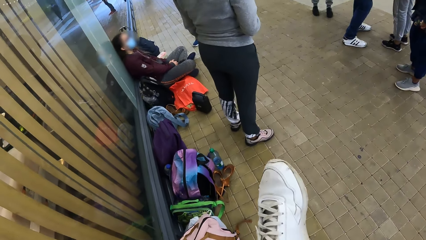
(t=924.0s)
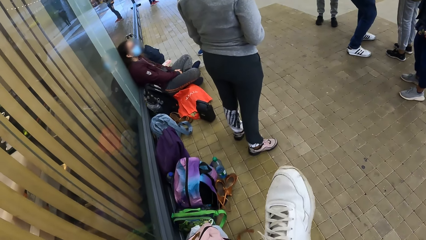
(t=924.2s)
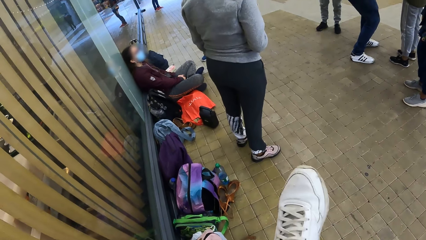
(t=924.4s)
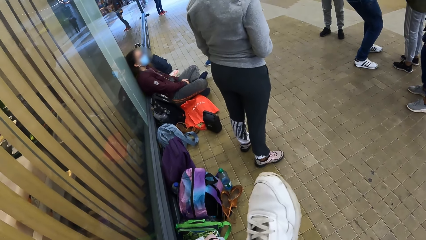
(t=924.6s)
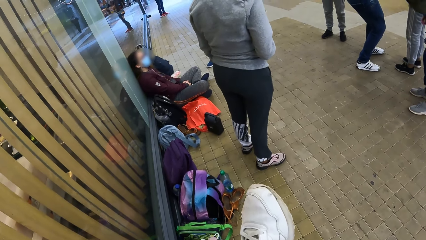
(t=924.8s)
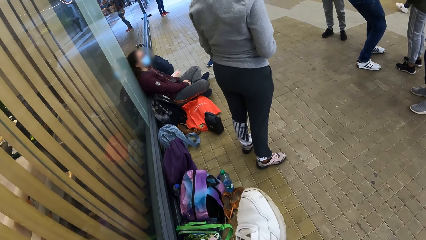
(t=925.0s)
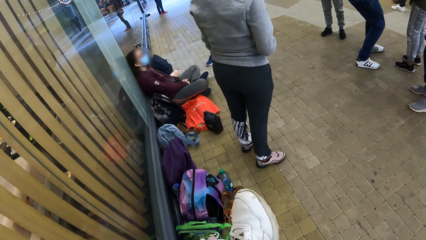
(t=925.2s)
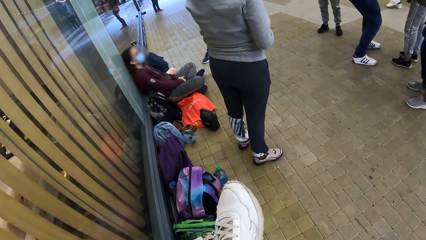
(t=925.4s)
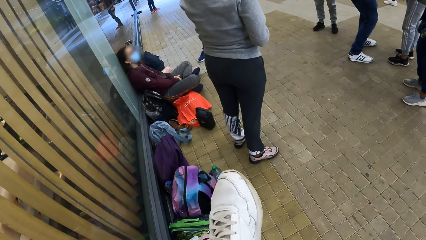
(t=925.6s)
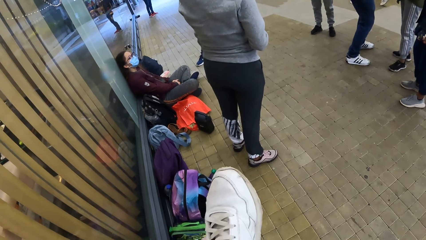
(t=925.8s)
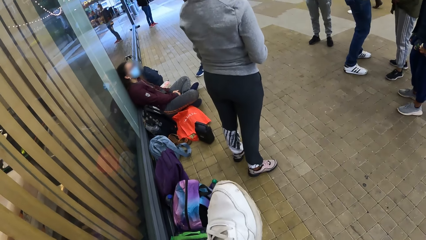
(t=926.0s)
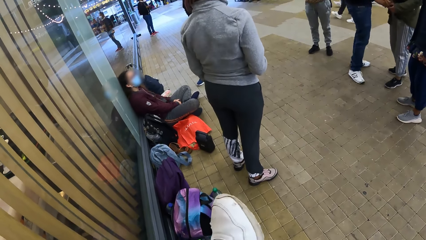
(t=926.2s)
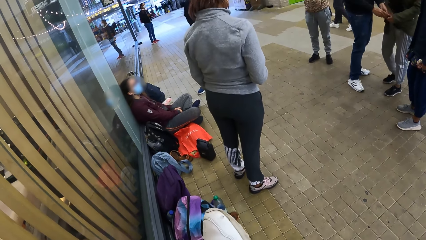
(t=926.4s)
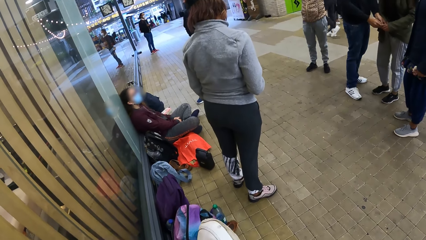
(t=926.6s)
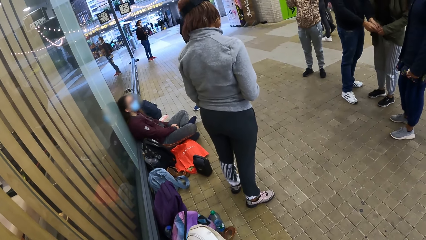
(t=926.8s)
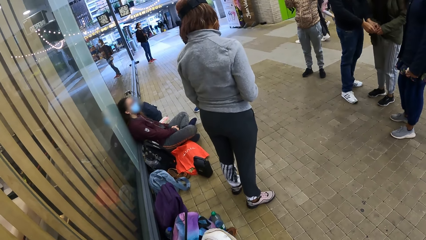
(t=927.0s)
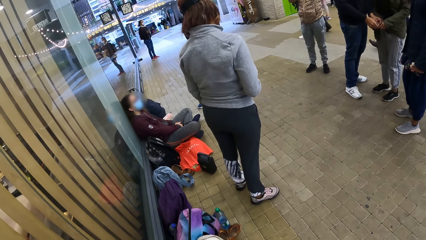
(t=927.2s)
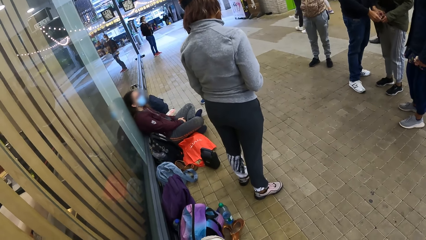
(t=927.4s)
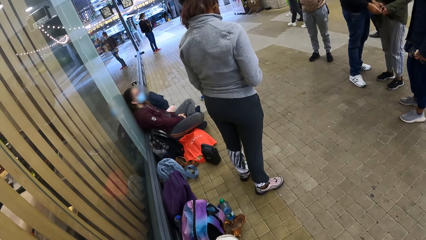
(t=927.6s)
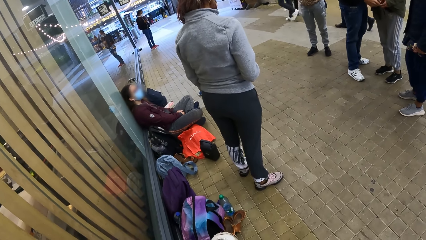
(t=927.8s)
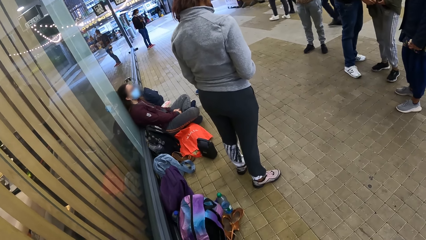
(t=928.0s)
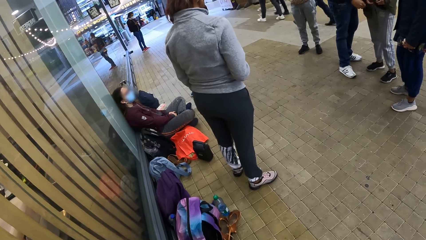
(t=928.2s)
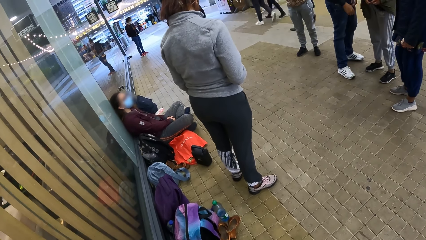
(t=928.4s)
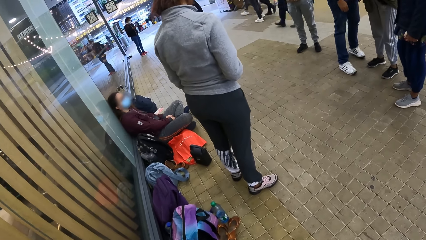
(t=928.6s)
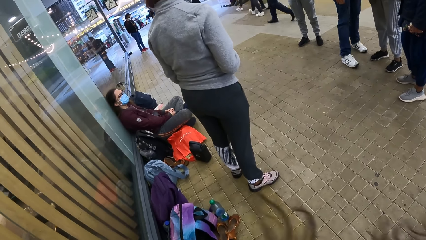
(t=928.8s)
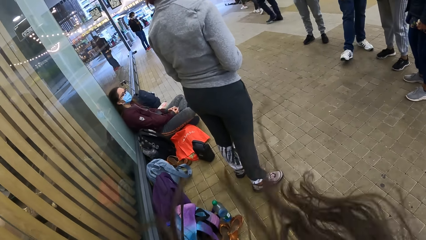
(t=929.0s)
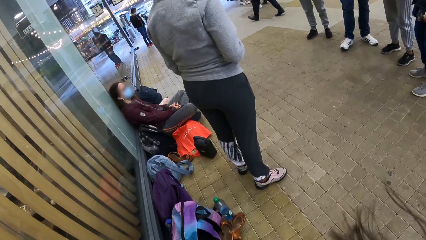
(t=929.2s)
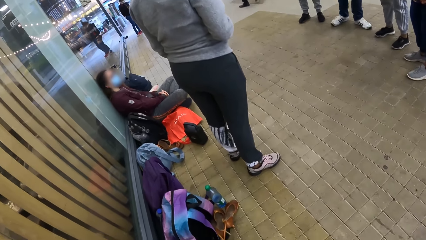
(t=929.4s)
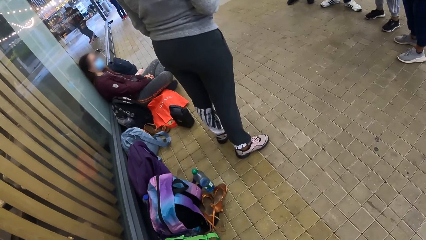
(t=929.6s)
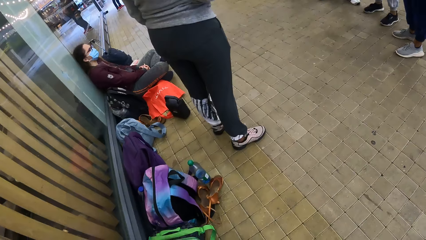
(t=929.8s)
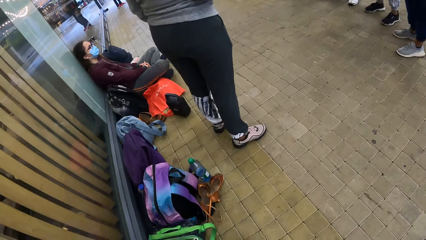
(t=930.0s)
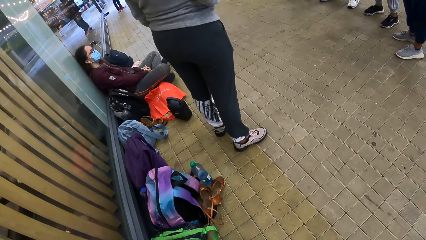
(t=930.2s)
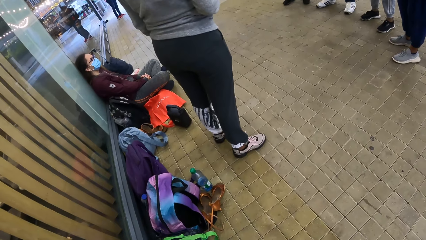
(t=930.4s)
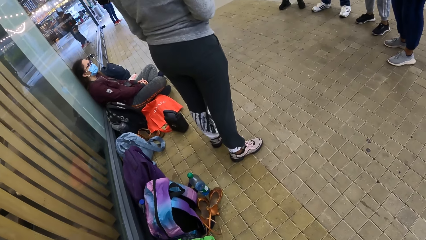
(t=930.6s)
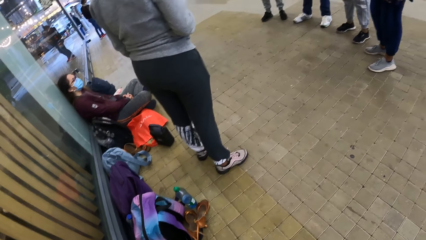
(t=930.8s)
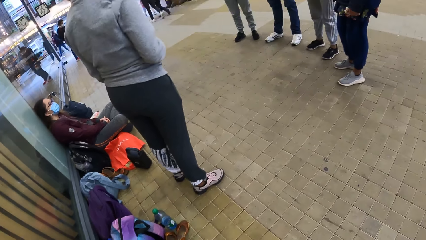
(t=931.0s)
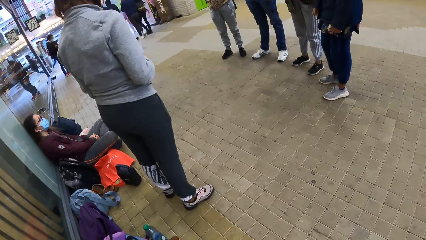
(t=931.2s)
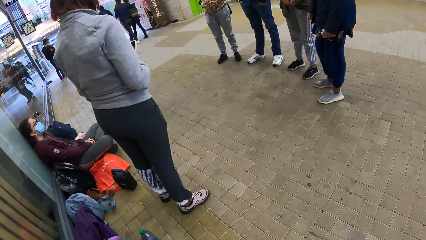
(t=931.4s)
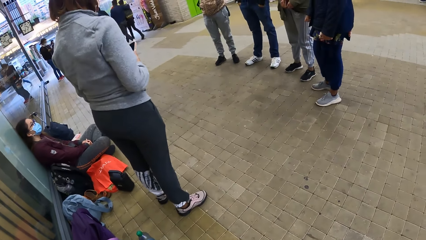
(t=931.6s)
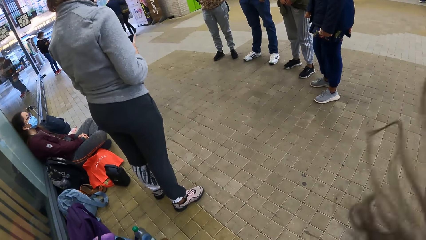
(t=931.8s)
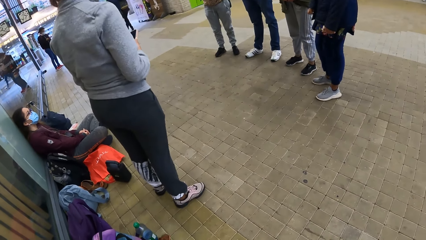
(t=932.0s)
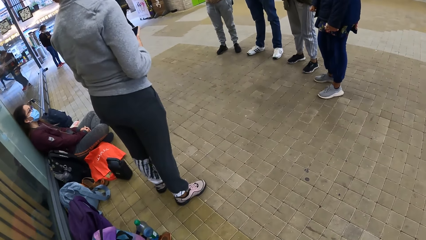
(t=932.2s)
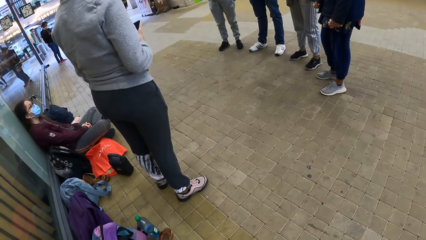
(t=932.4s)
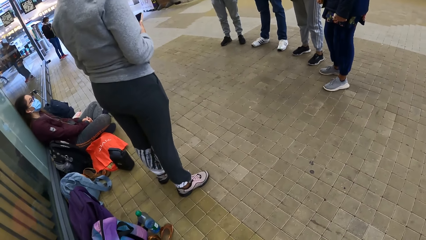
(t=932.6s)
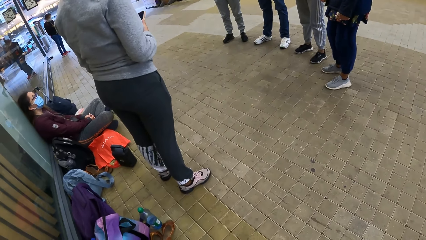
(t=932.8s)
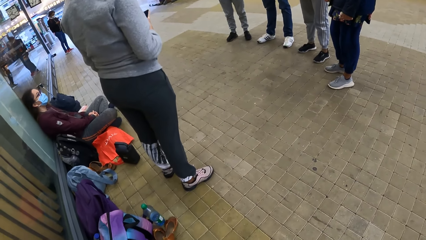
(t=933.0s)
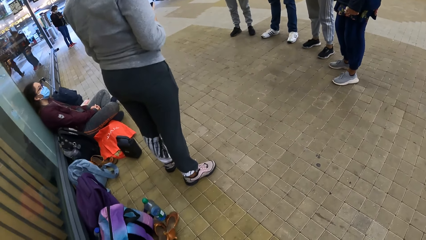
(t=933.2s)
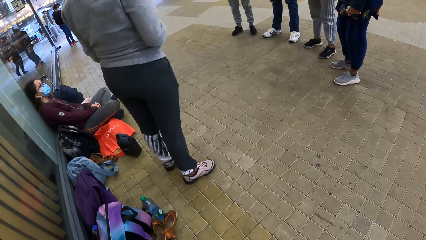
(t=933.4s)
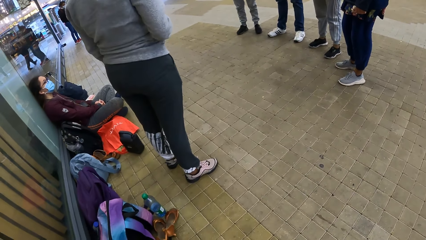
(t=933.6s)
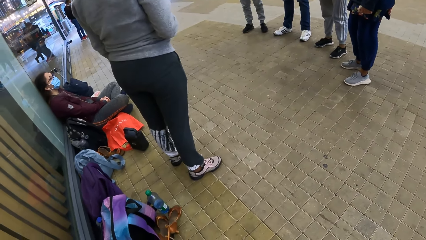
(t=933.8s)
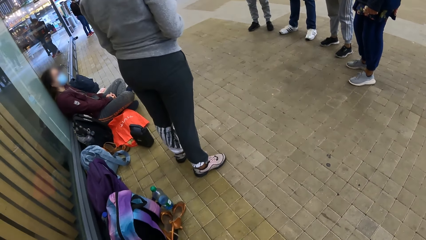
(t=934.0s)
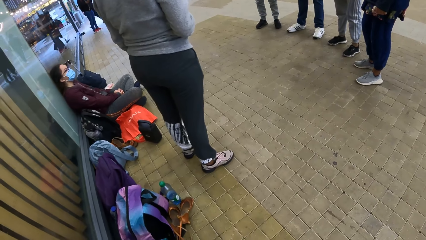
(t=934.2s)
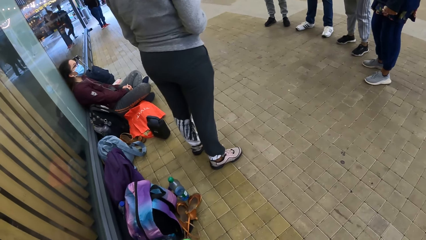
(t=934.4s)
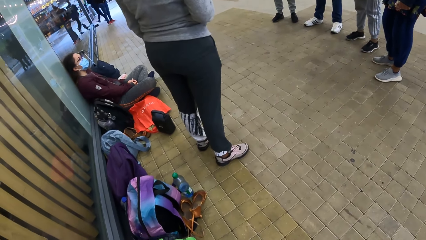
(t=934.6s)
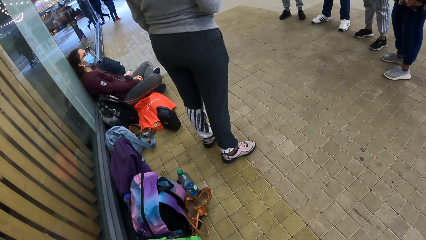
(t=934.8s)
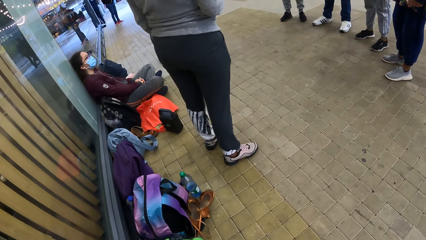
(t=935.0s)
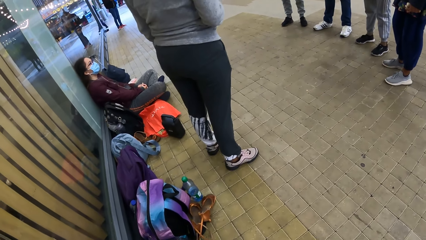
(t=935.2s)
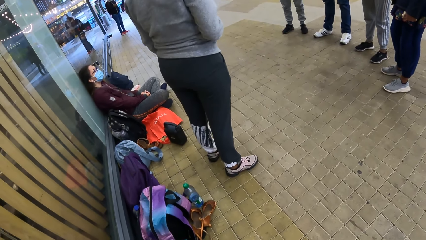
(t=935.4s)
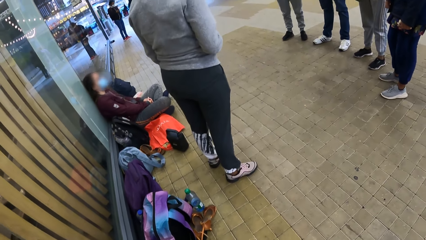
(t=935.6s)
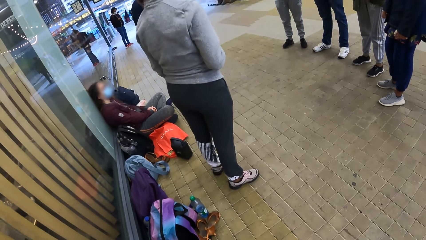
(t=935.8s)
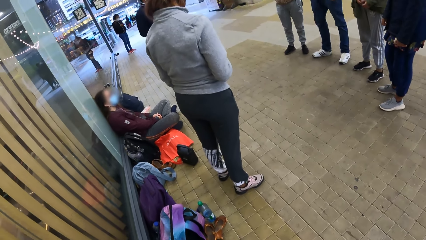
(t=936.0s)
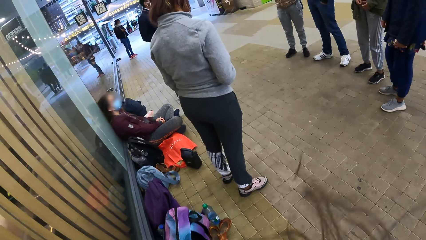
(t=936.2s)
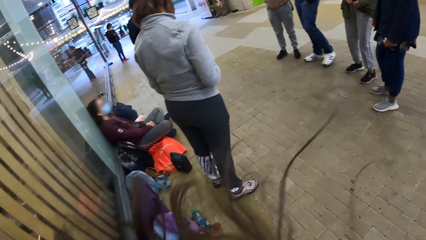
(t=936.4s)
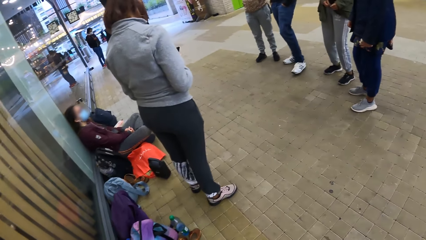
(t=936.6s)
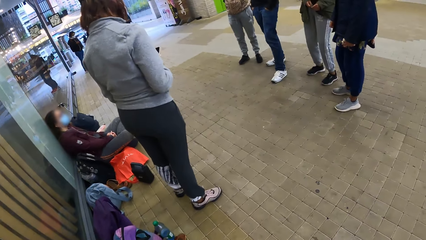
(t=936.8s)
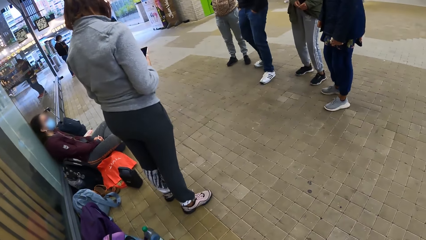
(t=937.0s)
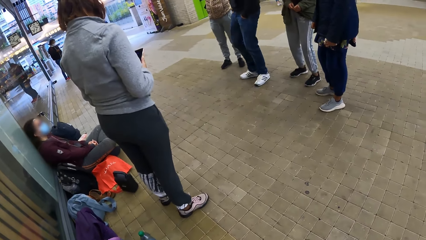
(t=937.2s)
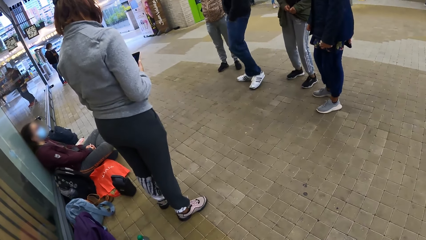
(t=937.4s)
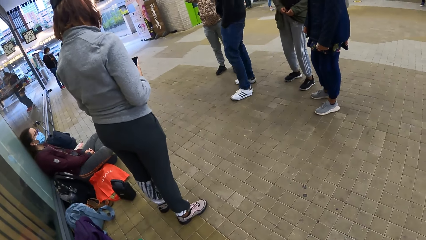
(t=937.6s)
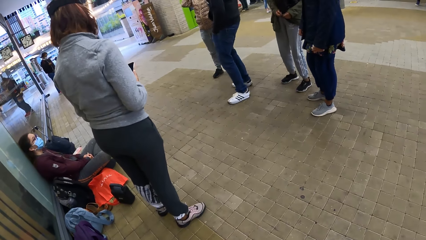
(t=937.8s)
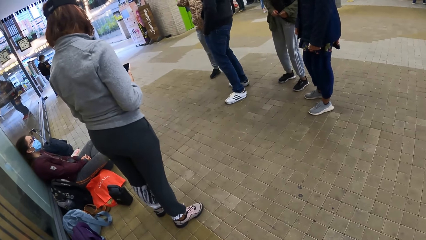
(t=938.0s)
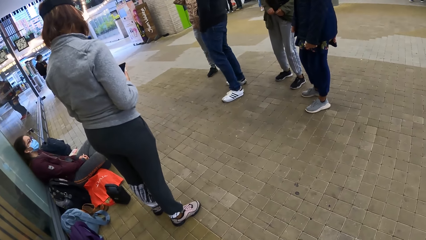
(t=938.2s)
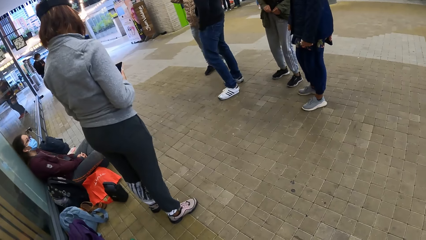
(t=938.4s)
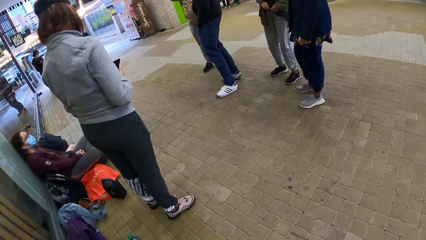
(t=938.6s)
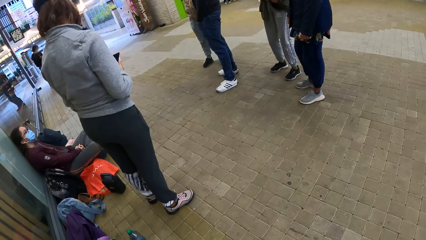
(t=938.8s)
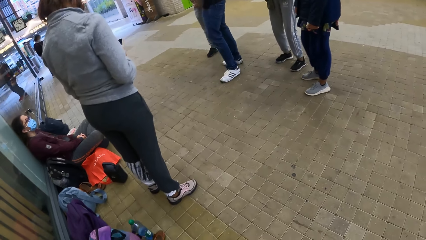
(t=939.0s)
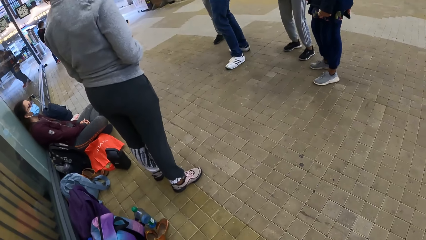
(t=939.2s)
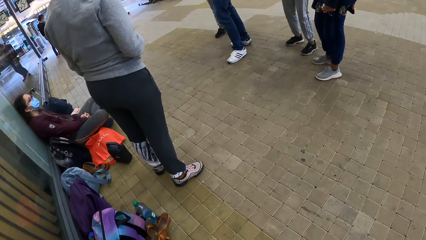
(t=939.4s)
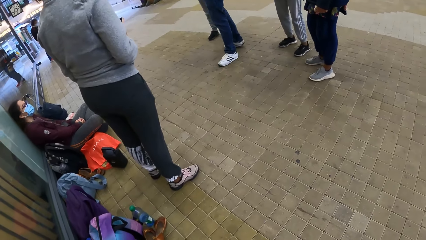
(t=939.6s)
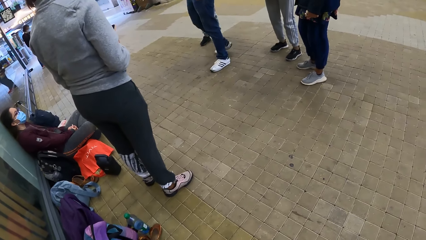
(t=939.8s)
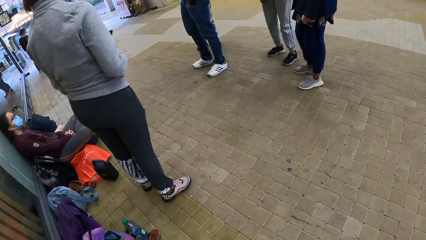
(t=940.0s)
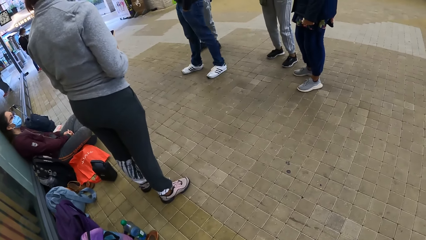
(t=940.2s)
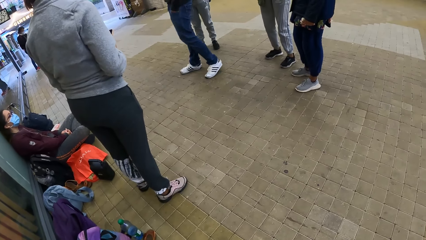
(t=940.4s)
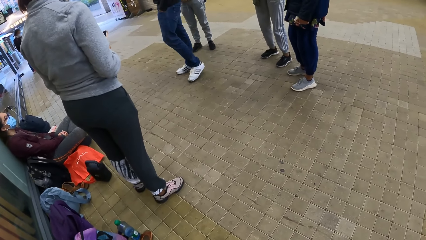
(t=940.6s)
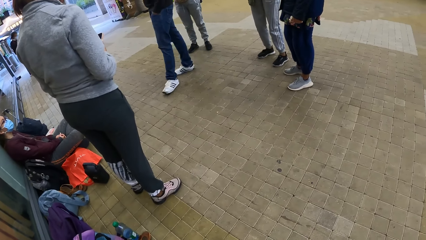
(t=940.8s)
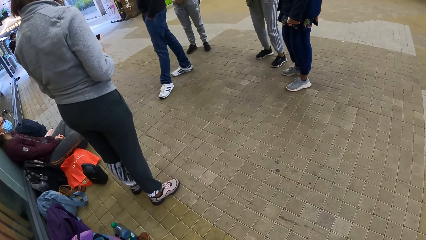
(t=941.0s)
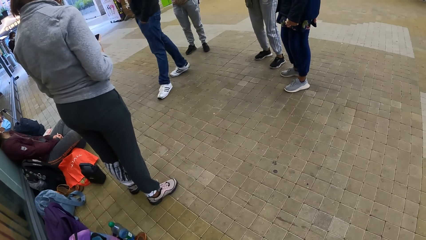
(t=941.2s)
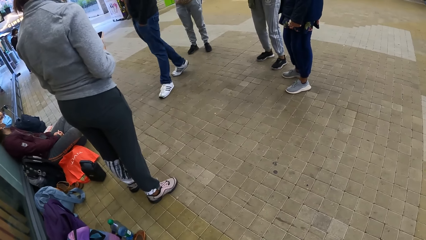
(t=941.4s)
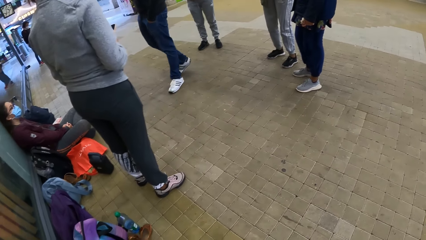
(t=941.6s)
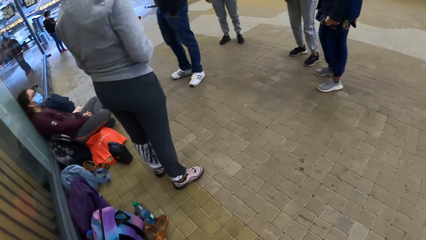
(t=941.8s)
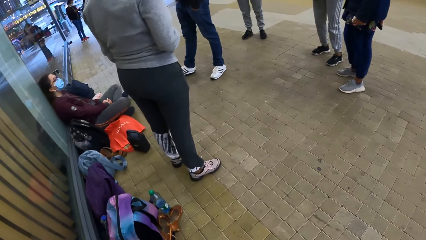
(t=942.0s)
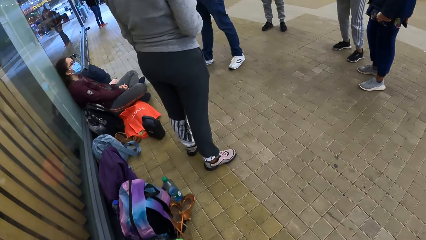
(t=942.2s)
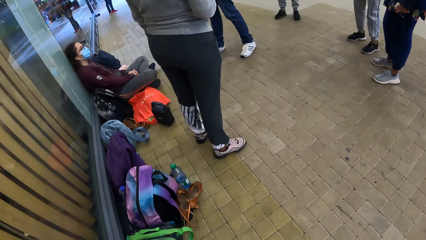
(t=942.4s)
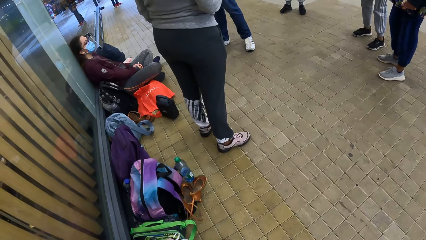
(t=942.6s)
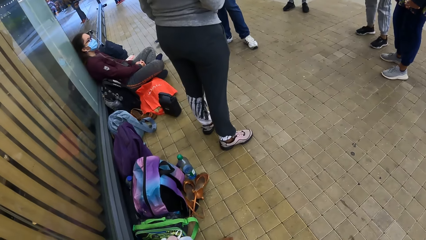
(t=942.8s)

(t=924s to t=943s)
The camera wearer unties the lace of her shoe in her right hand with her left hand. A man adjusts the zip of the jacket of a woman with both hands. The camera wearer looks at another woman. The first woman adjusts the zip of her jacket with both hands. The camera wearer shakes her hair. She looks at sandals on the floor. She looks at the floor. She shakes her hair. She looks at the floor. She shakes her hair. She looks at the floor. The man moves his legs and moves around.
